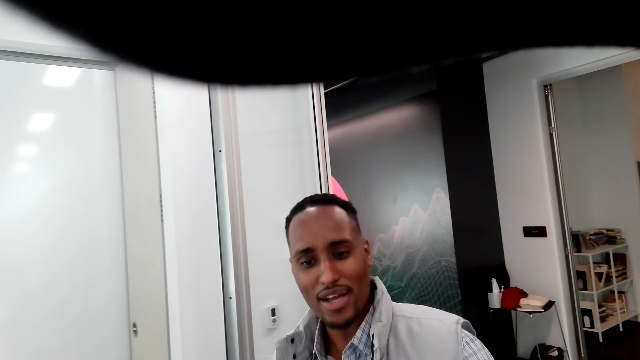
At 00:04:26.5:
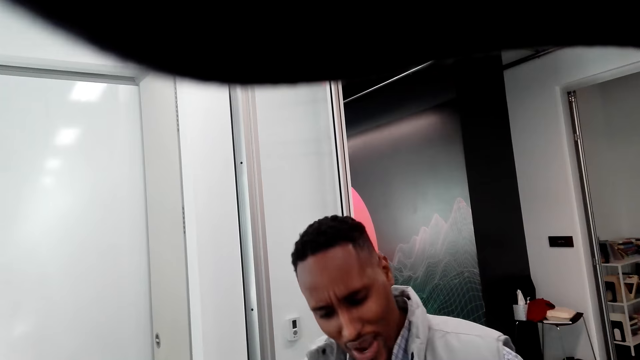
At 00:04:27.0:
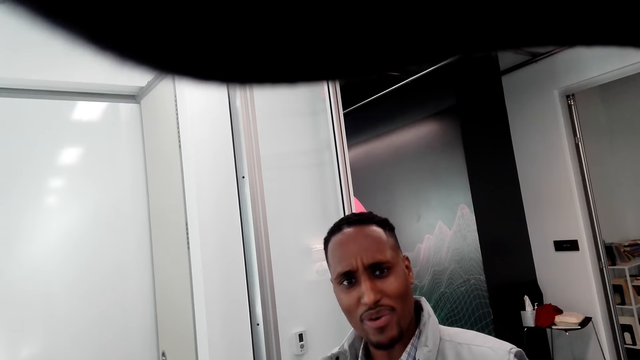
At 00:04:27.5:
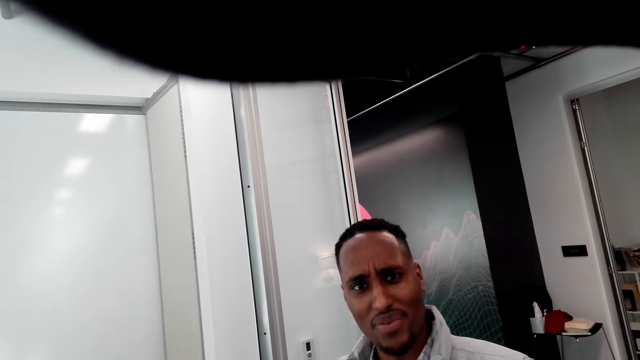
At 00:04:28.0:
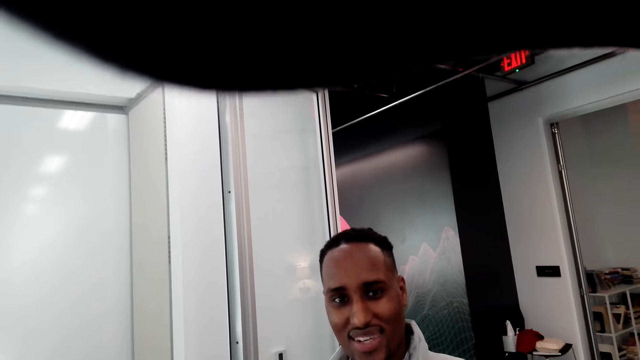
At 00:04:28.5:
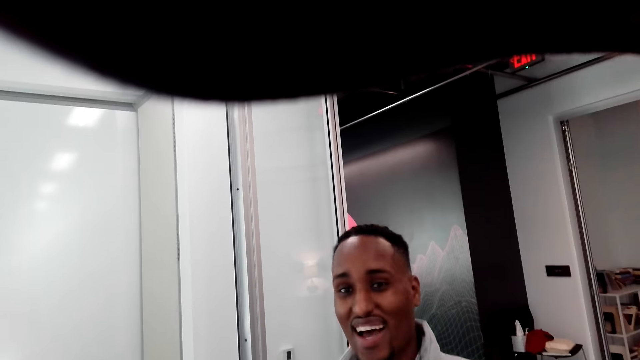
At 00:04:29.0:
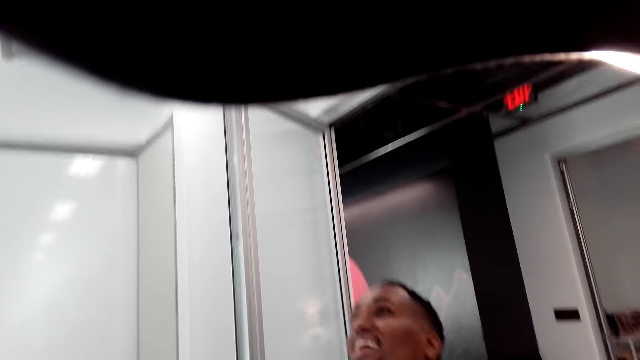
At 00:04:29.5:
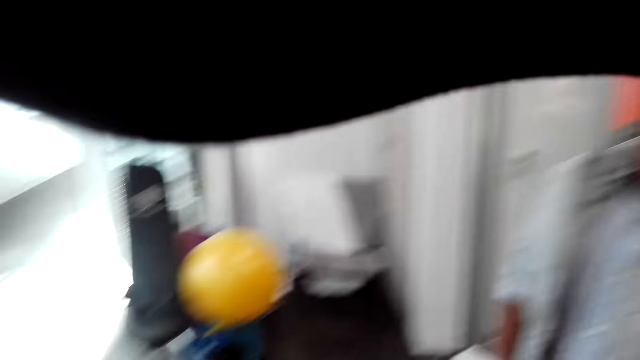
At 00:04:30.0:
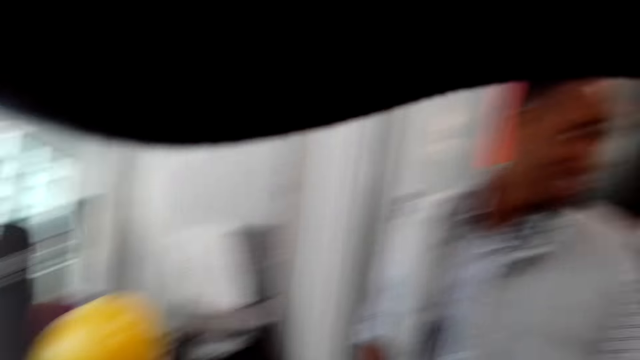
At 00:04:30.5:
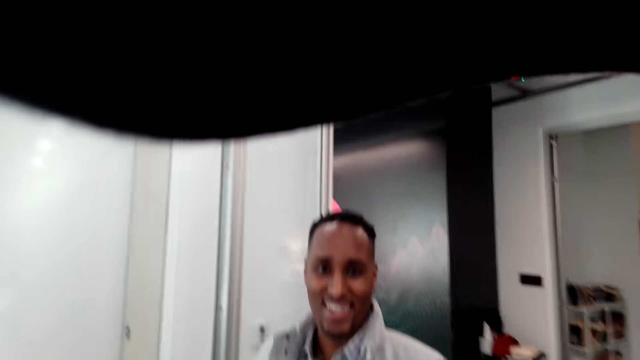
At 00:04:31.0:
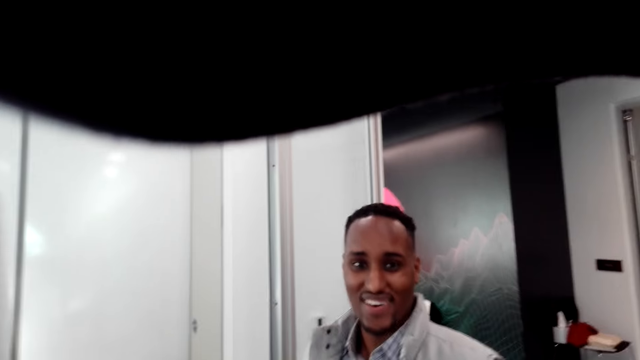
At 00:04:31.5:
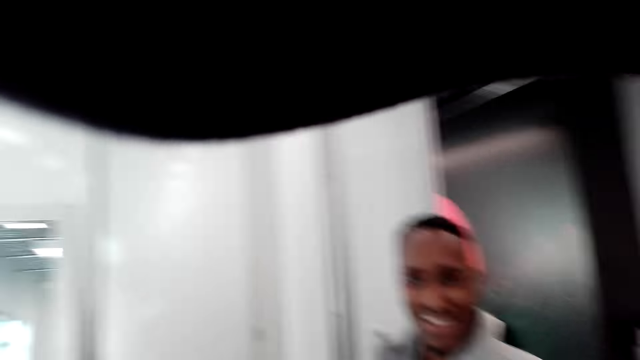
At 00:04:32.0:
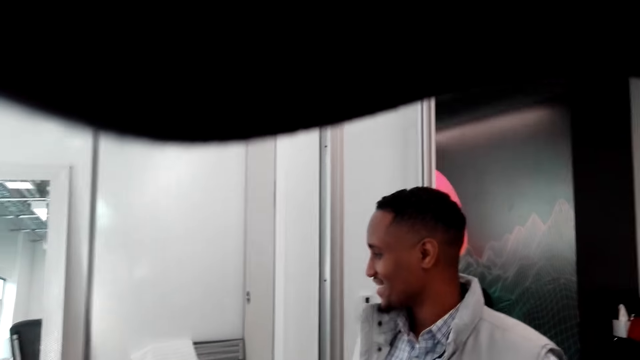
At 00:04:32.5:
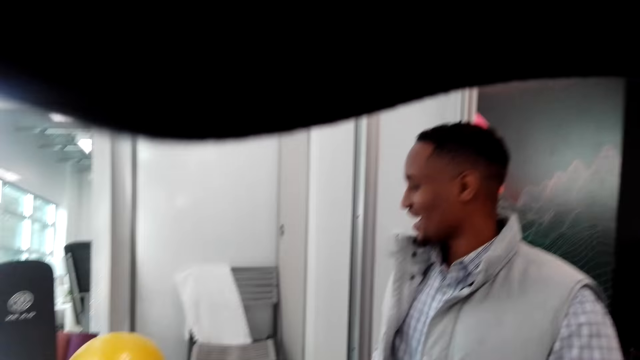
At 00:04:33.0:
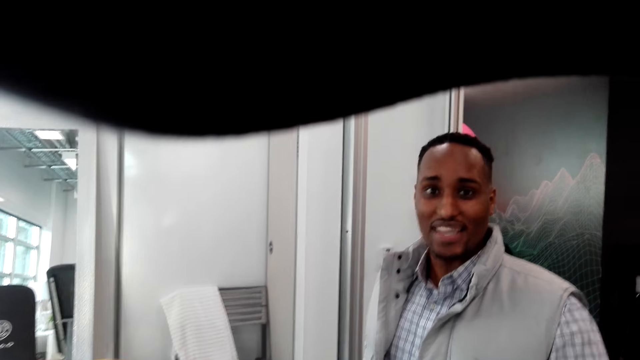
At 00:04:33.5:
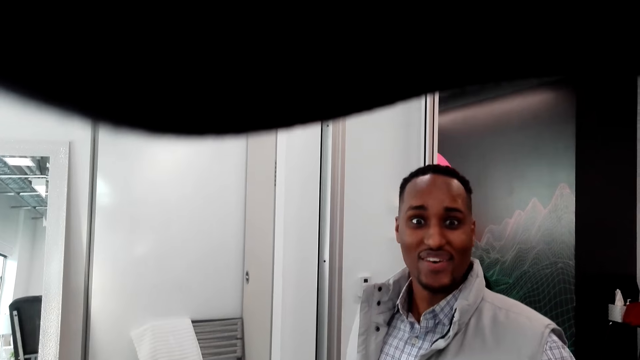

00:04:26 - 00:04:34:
The camera wearer talks with a man. The man talks with the camera wearer.

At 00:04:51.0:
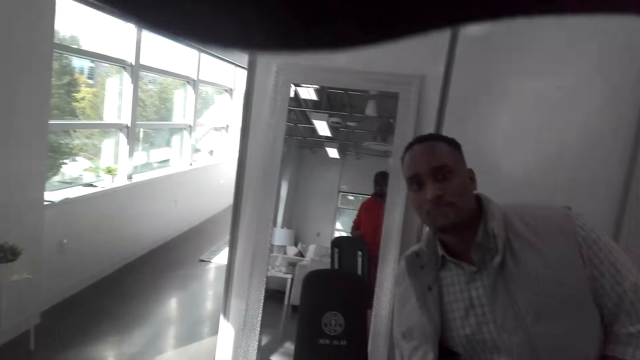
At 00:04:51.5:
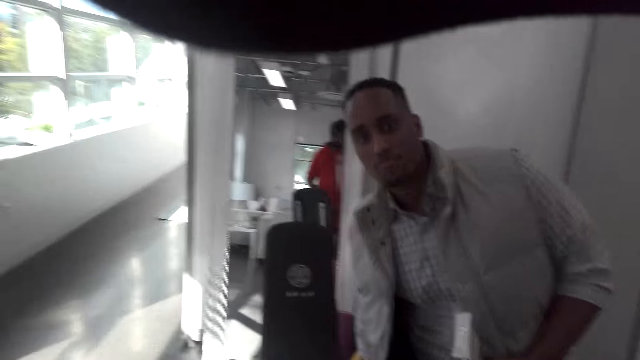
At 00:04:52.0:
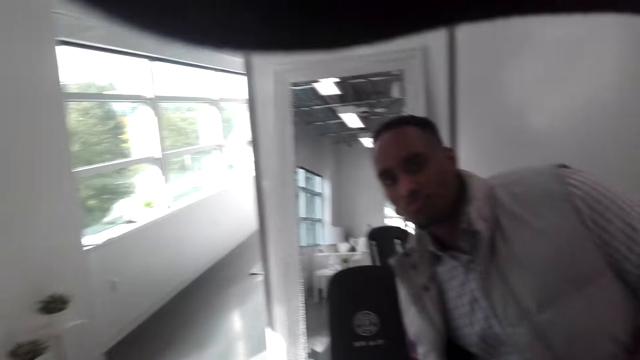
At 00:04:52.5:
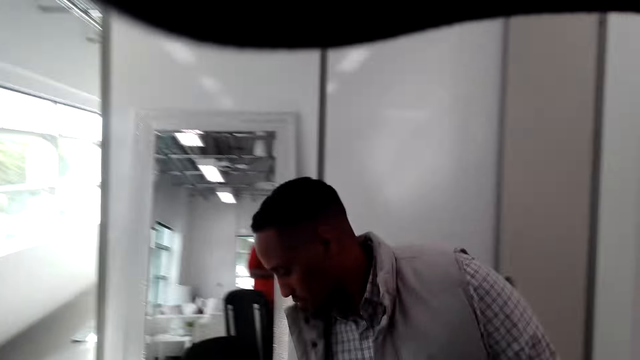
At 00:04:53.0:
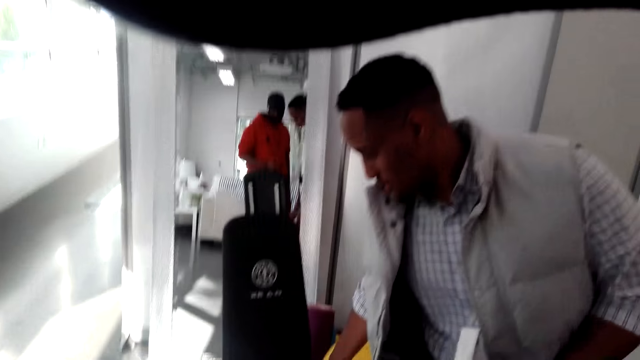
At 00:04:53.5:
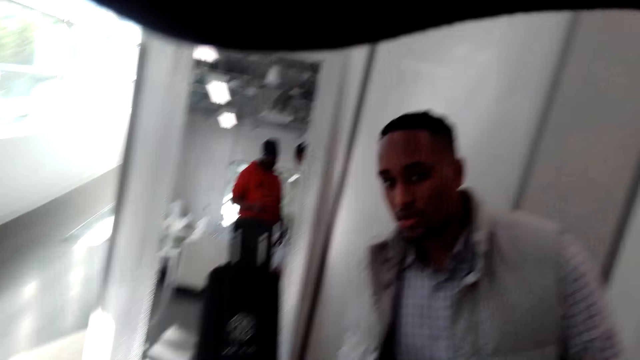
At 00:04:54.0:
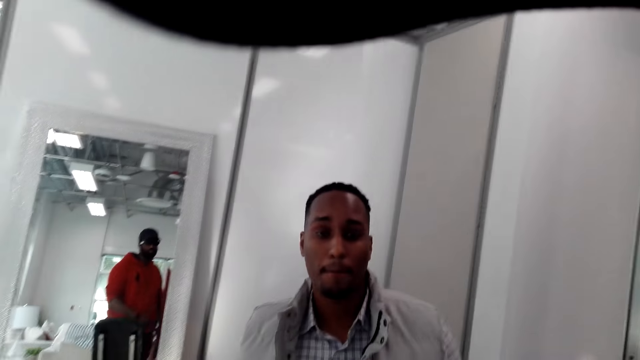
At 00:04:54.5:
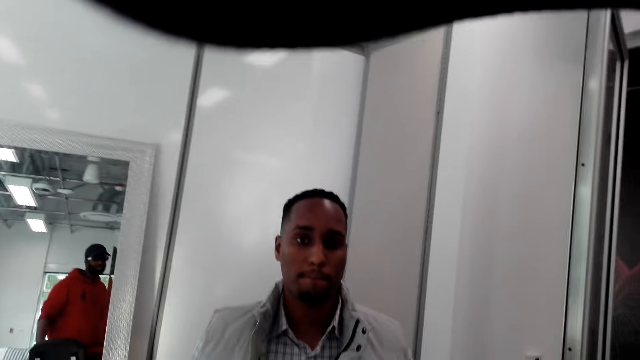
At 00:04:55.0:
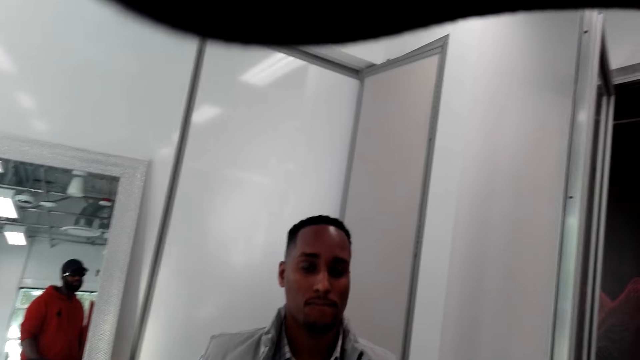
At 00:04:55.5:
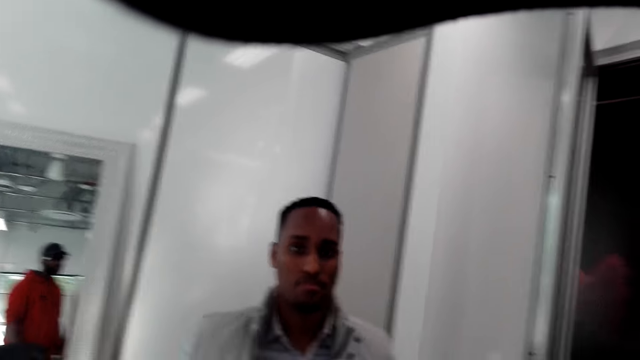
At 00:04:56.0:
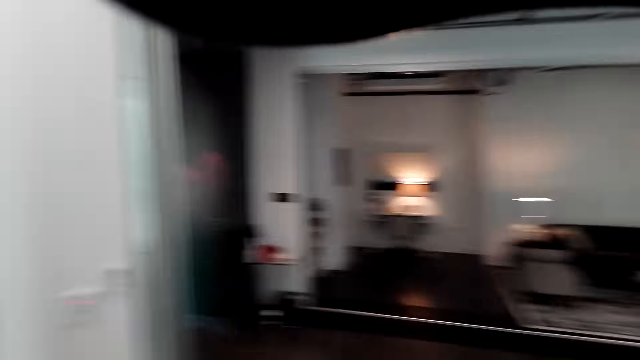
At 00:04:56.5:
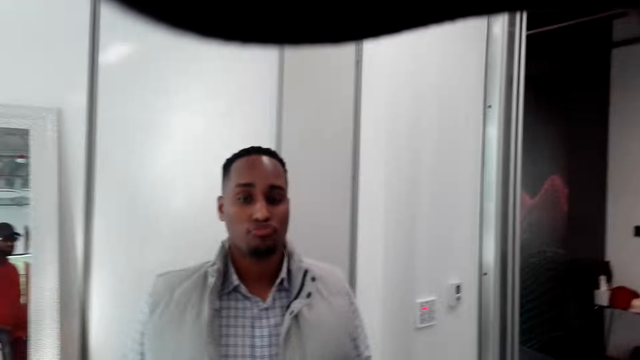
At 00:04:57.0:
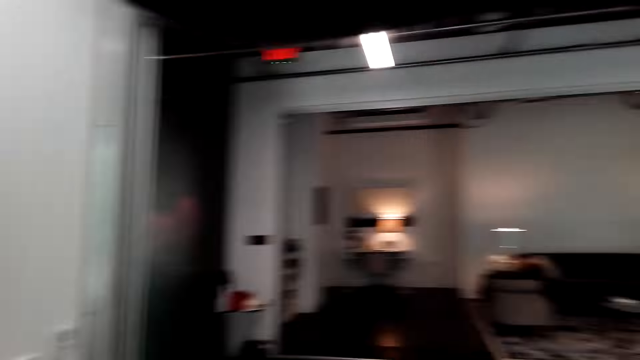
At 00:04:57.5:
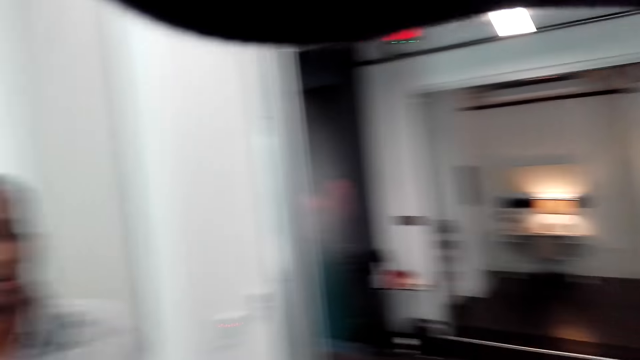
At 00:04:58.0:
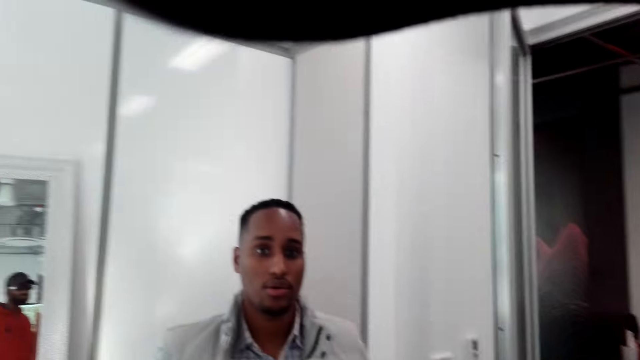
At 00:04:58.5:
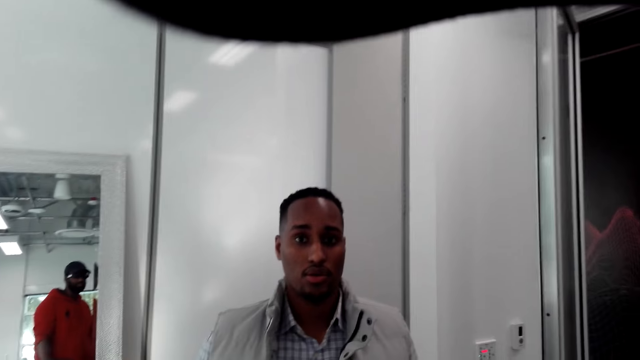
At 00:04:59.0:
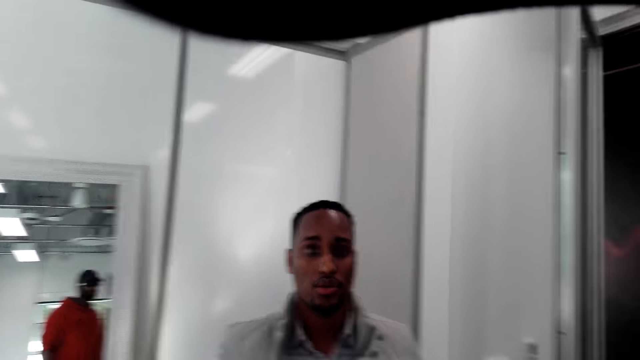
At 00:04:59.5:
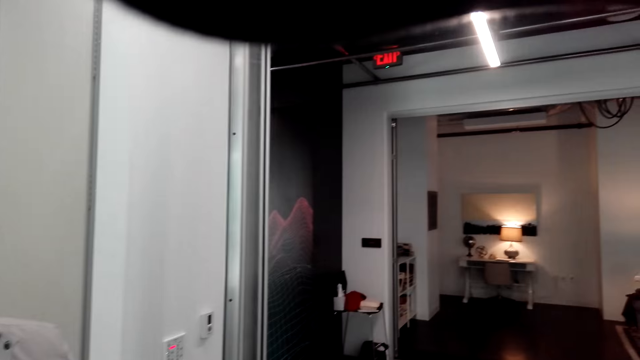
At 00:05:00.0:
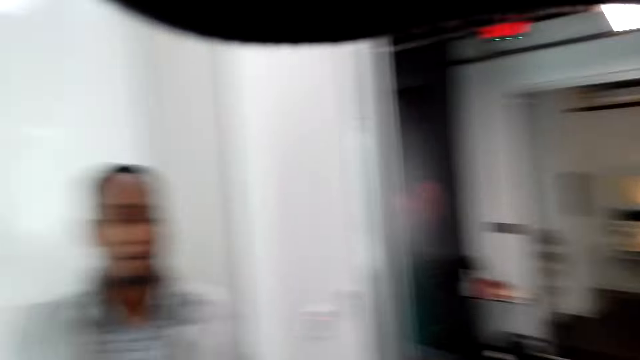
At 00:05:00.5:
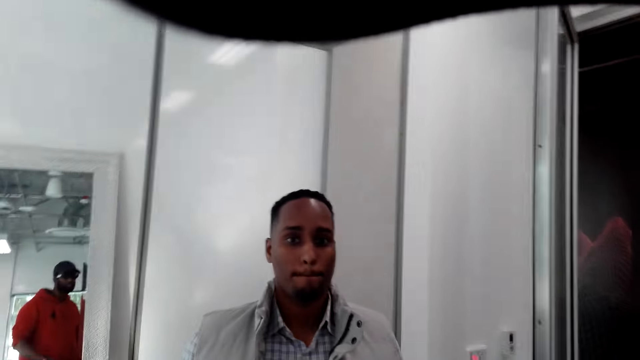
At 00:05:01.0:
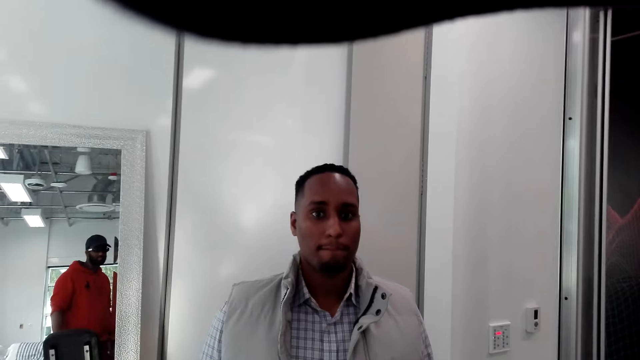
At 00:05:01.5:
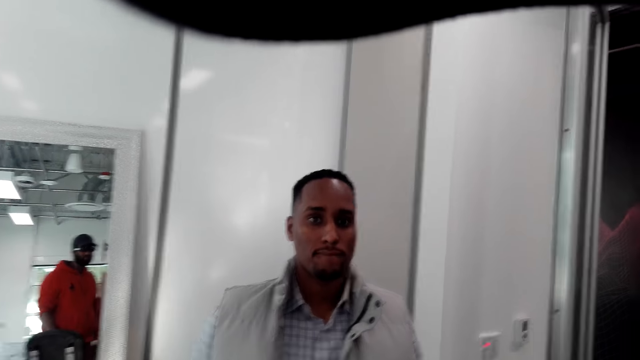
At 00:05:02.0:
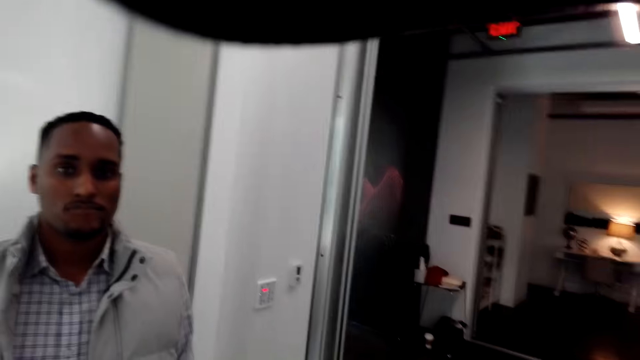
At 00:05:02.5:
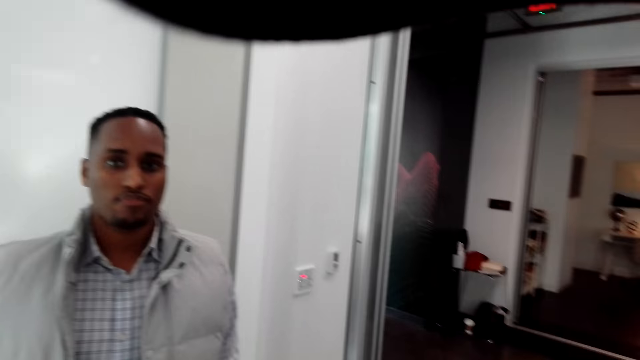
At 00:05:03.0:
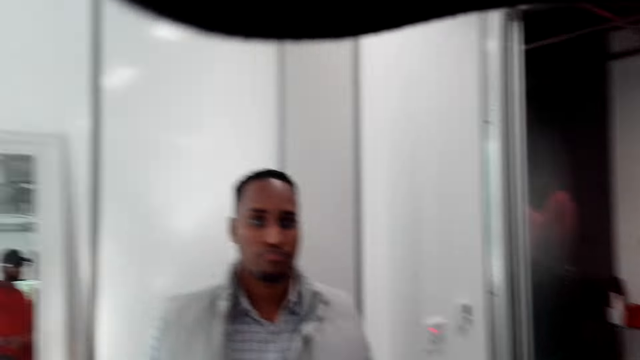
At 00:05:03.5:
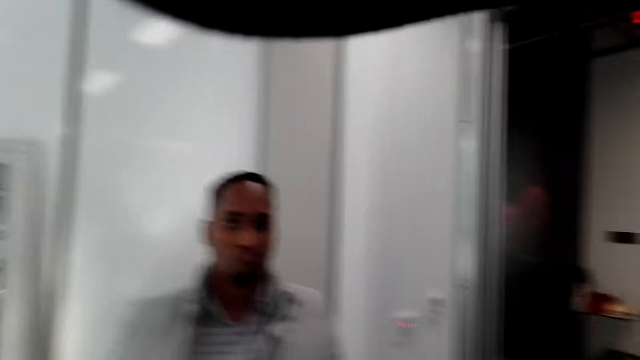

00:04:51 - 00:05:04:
A man bends. The camera wearer looks around the room. They talk with the man.
